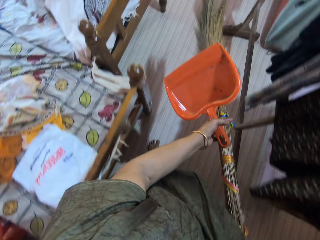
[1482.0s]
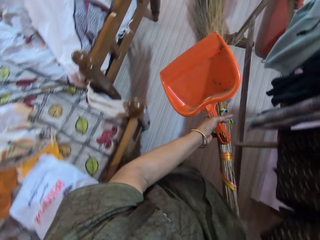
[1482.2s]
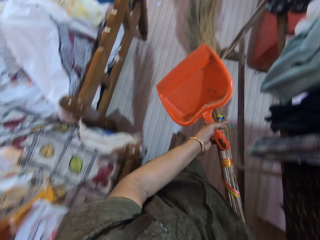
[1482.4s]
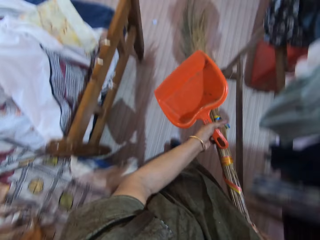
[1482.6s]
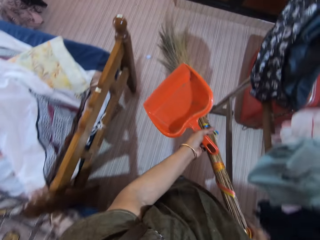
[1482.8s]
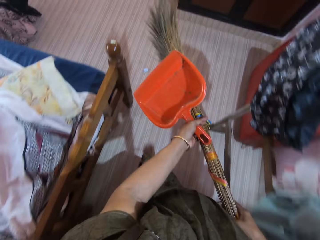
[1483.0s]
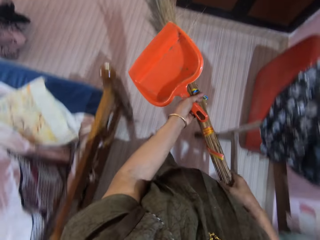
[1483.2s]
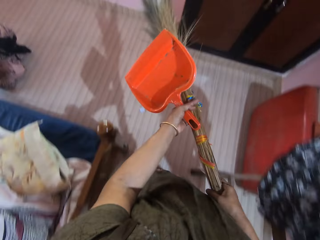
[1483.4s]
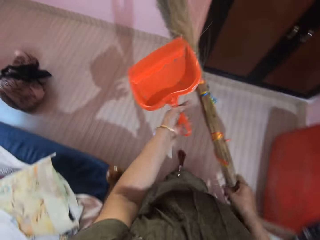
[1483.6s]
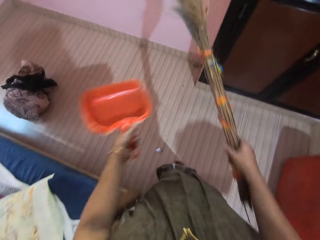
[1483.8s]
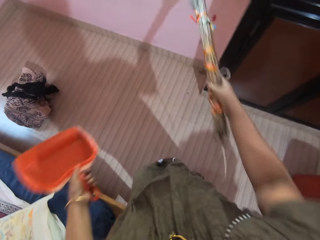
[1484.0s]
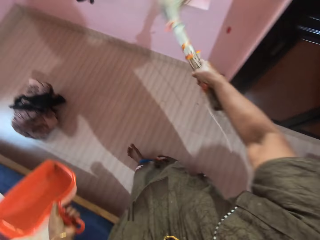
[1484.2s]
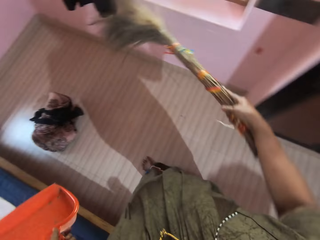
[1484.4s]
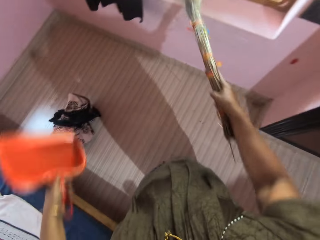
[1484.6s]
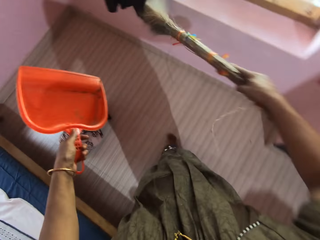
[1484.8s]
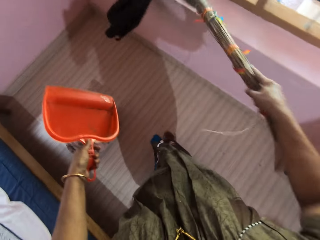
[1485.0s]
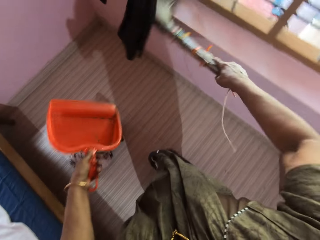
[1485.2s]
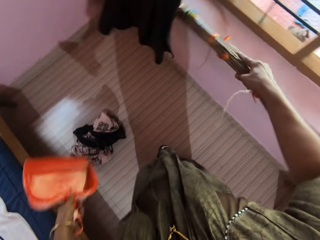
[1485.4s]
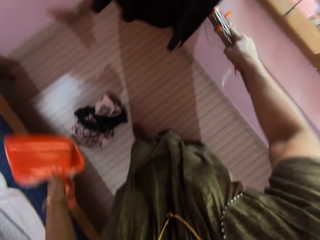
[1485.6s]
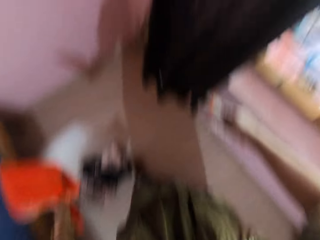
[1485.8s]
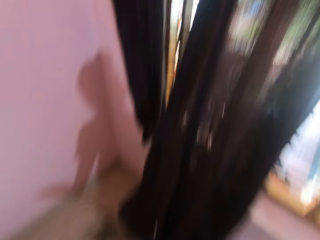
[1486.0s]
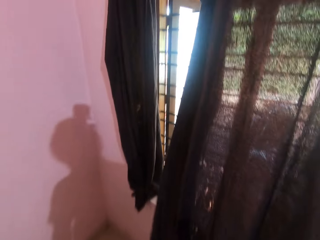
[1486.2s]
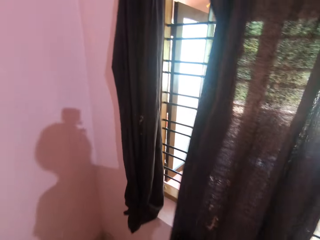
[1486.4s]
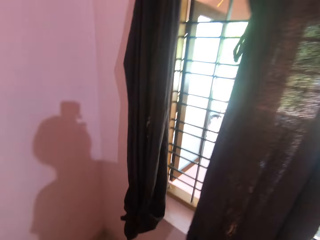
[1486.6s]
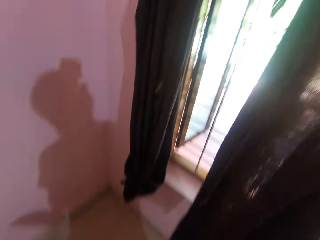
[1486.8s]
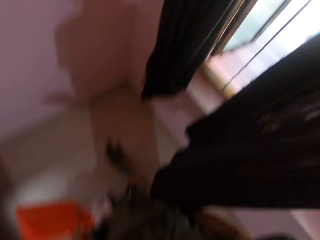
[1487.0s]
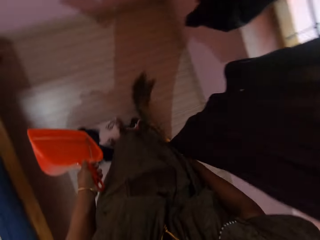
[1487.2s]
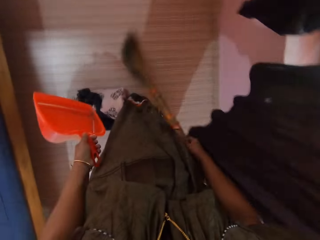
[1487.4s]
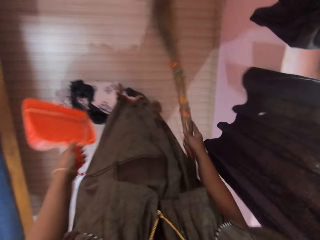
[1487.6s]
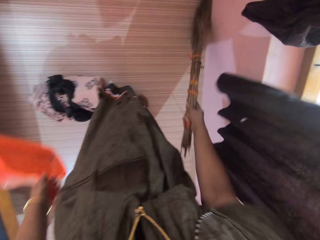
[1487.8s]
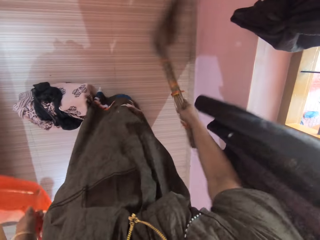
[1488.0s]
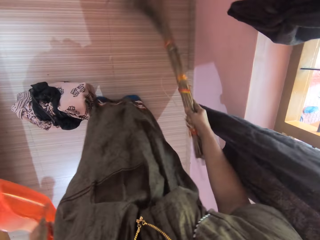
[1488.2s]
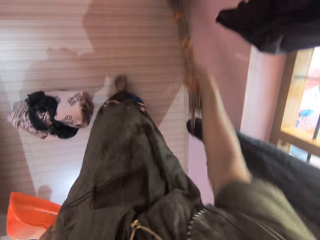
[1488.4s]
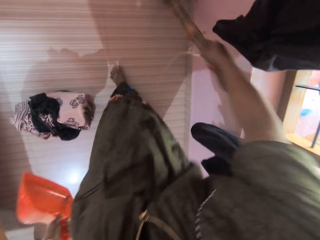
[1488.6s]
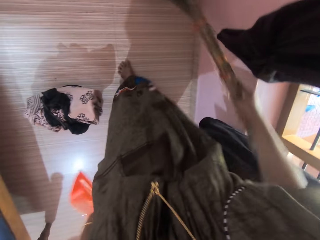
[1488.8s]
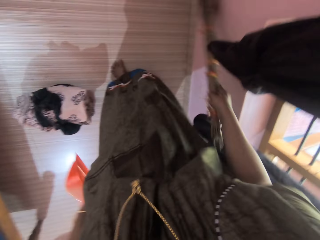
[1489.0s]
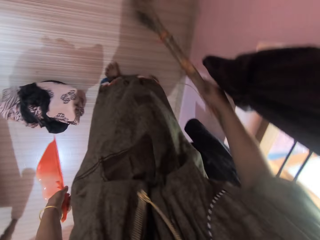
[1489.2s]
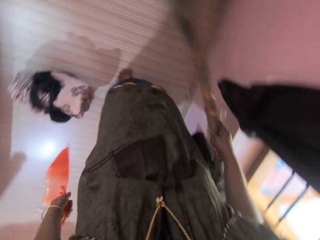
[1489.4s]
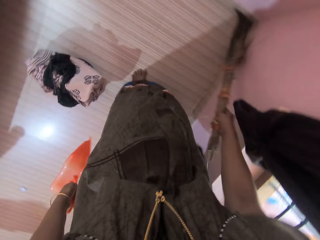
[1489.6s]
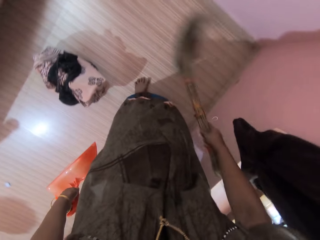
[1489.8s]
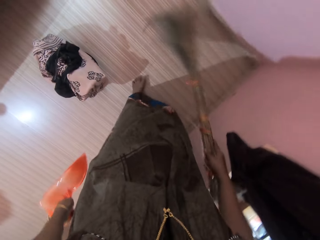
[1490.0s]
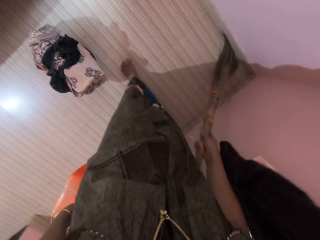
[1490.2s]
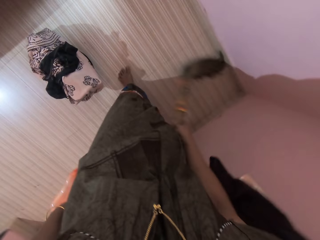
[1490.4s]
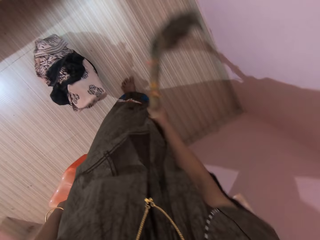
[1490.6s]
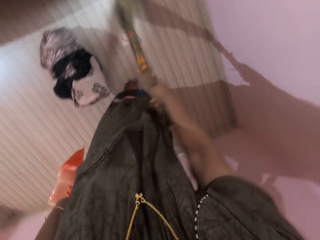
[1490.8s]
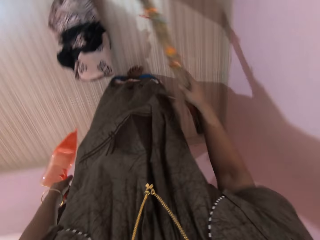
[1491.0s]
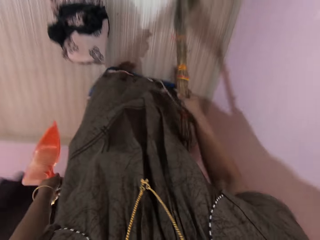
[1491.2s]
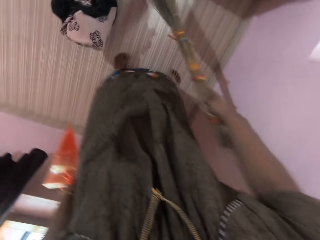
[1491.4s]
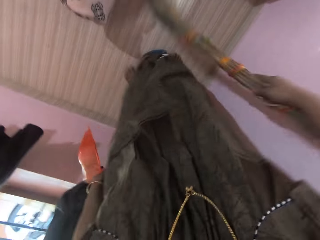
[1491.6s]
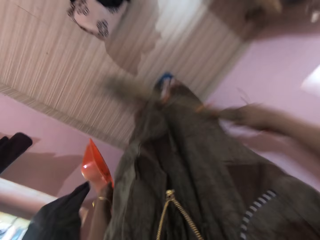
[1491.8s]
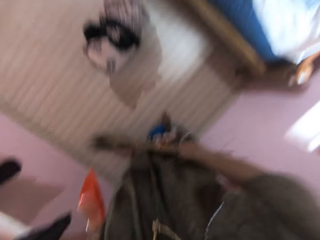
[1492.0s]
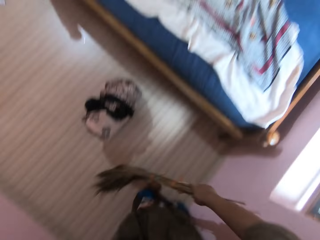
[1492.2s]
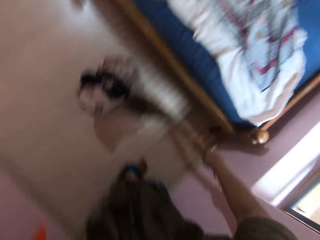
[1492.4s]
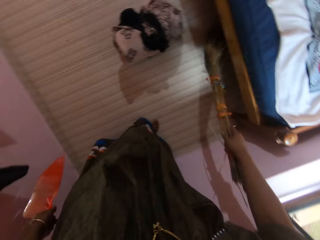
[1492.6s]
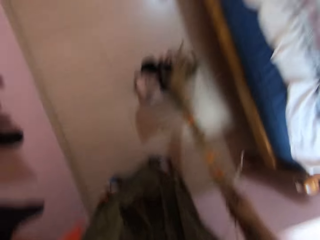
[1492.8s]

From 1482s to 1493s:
The camera wearer sweeps the stool of a window with the broom. They sweep the floor with the broom.

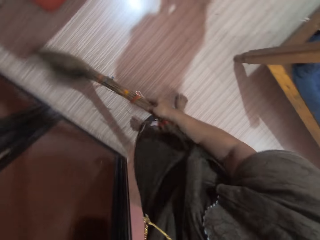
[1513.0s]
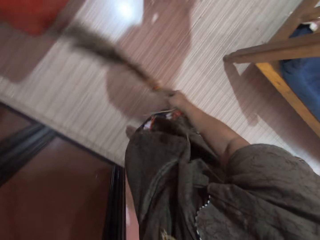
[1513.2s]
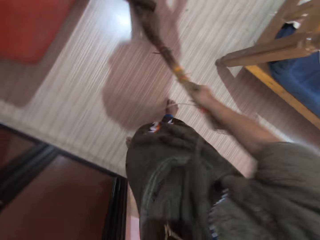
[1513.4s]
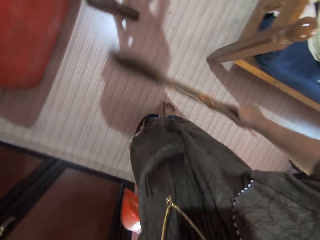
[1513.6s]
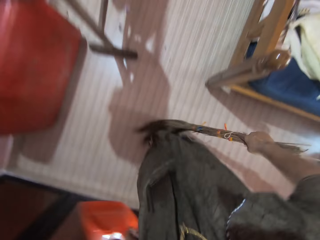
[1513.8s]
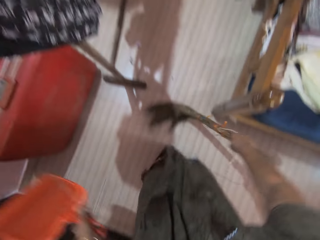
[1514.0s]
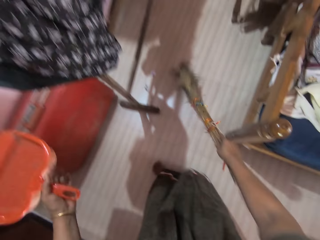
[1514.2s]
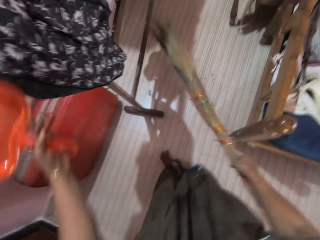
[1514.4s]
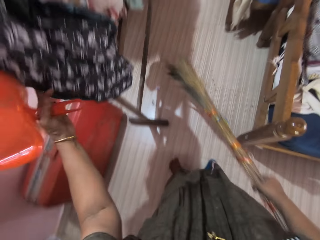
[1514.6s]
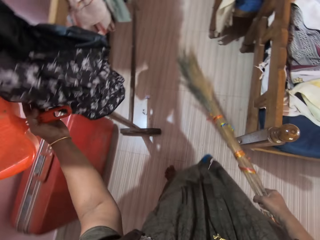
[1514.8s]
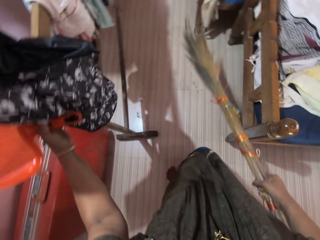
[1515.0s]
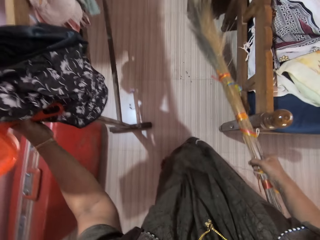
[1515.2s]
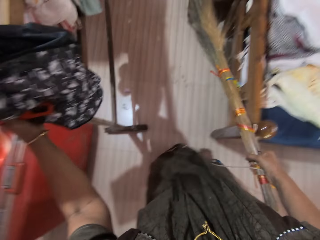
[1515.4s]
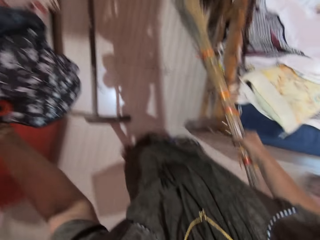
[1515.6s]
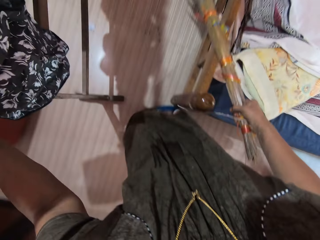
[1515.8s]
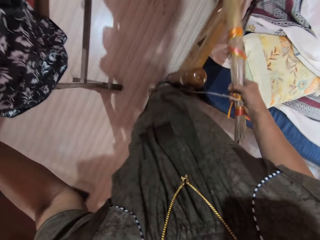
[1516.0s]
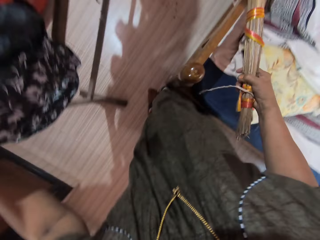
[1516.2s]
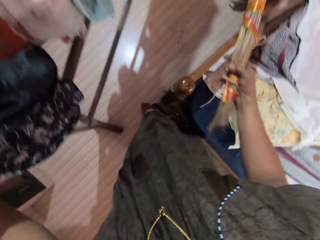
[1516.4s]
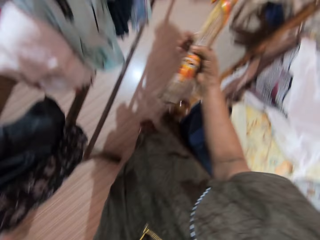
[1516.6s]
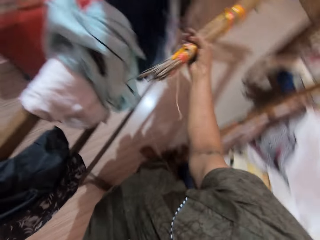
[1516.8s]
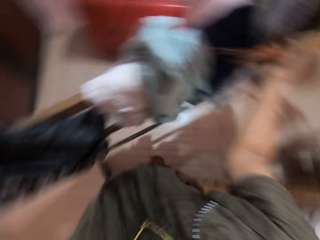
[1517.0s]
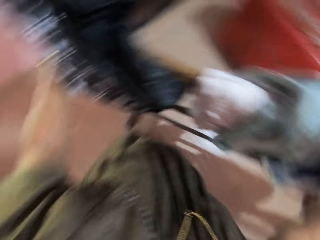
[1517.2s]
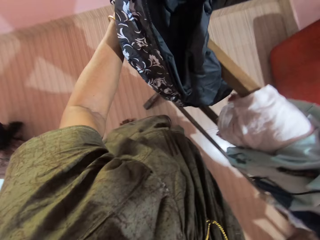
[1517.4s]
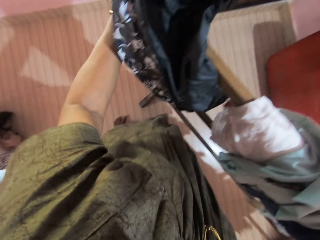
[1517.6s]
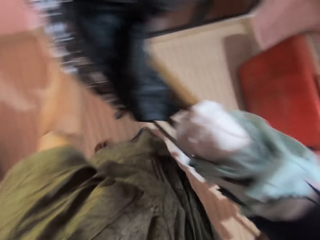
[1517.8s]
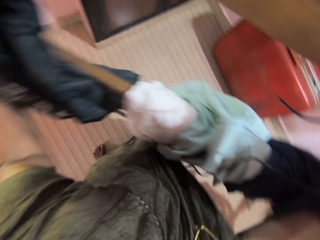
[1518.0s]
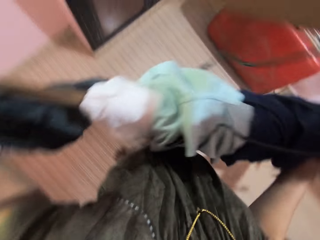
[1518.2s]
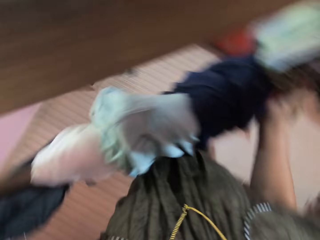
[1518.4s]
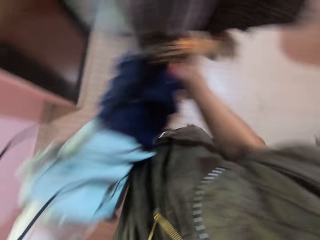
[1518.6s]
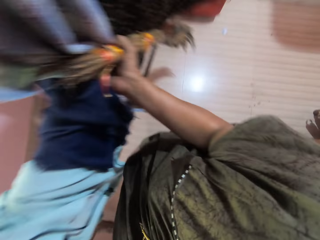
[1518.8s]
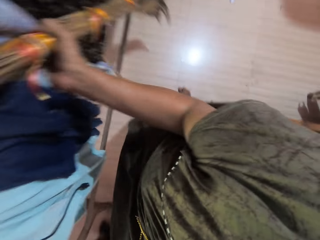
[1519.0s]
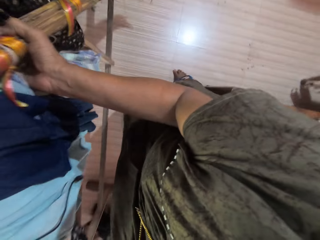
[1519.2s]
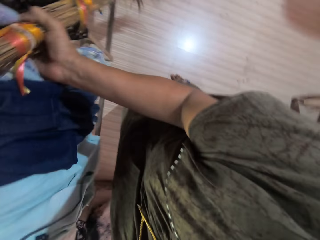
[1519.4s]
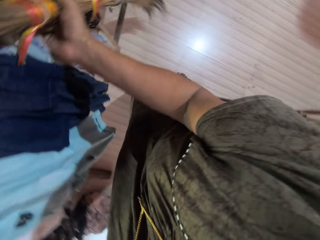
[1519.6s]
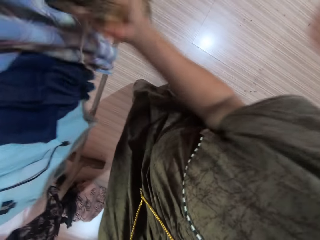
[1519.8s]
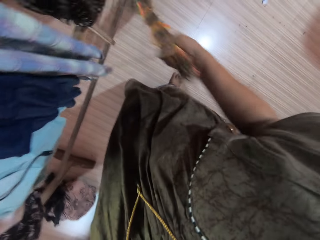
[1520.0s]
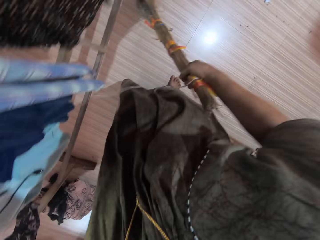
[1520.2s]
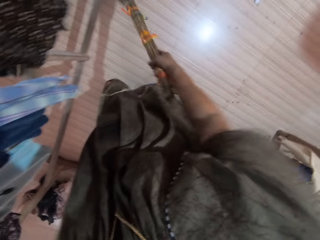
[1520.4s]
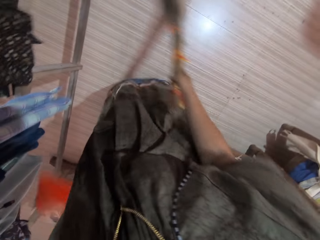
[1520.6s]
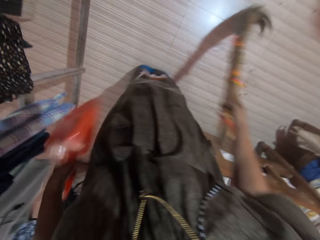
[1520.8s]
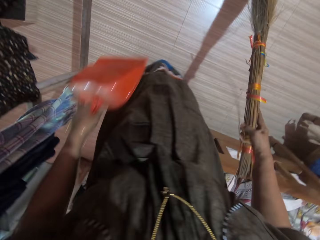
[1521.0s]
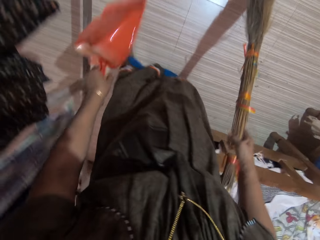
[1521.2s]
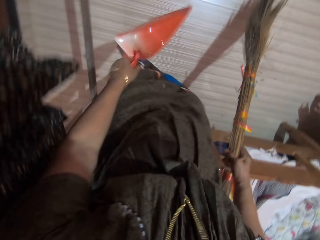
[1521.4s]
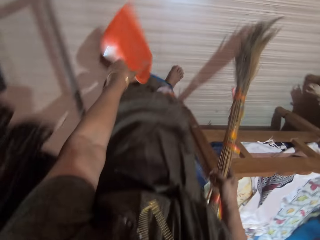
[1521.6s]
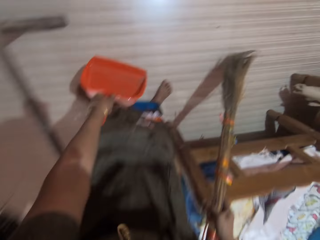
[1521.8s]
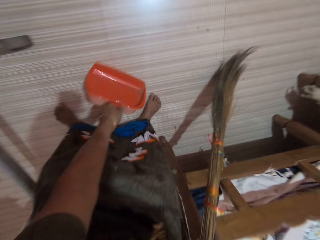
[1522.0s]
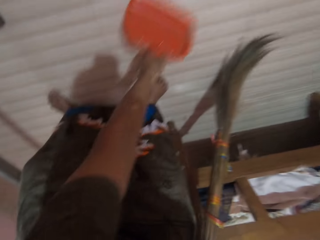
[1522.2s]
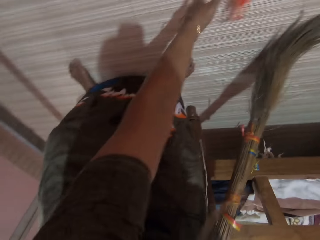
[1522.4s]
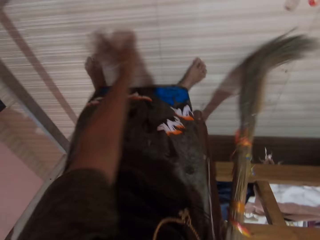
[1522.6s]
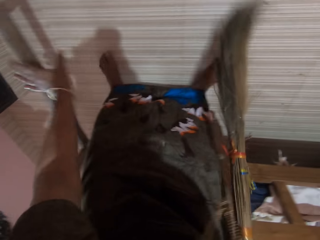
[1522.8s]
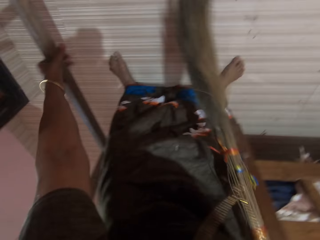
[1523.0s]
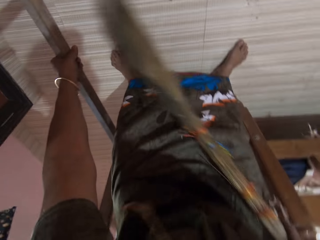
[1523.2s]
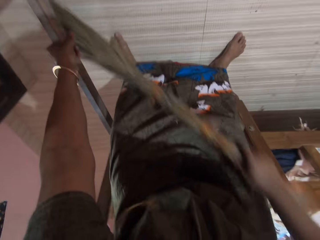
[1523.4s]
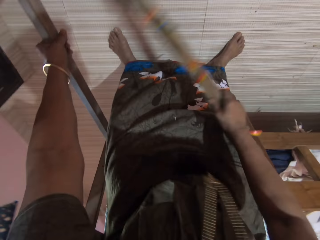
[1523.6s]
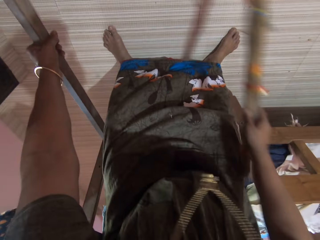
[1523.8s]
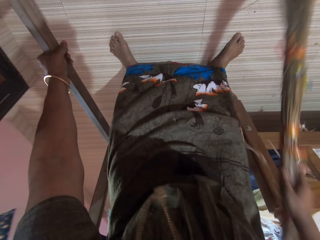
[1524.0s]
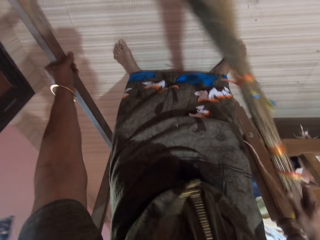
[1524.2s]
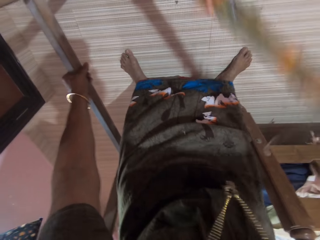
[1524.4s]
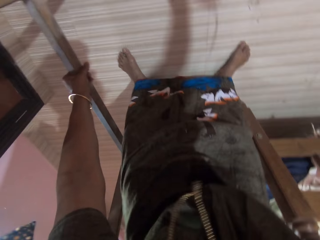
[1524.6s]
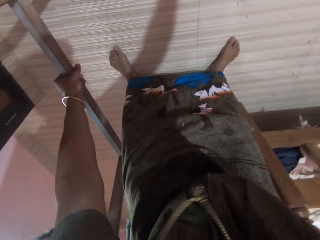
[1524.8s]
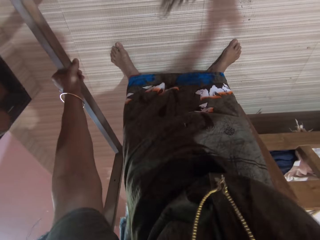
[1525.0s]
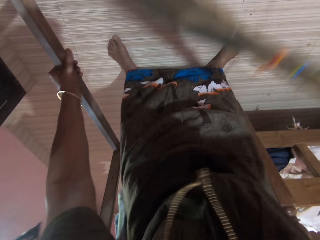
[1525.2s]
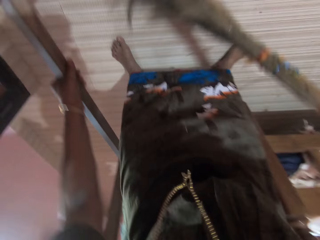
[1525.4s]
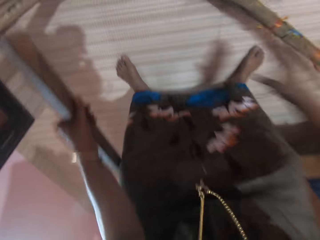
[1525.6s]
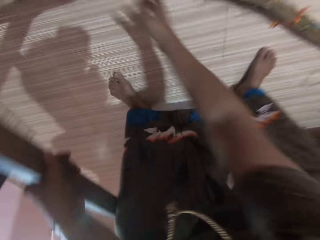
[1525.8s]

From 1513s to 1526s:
The camera wearer moves a movable hanger with both hands. She sweeps. She drops the dustpan on the floor. She holds the middle layer of the movable hanger with her left hand. She sweeps the floor with the broom.
